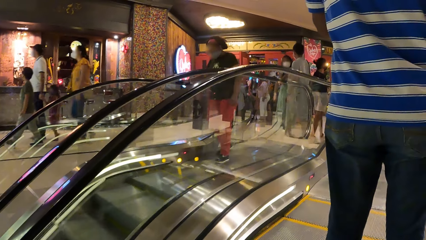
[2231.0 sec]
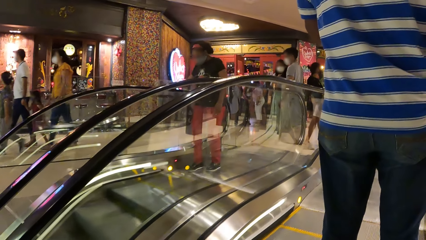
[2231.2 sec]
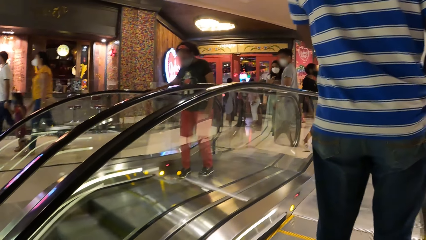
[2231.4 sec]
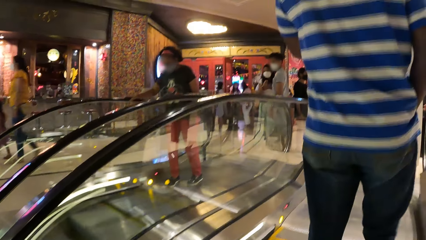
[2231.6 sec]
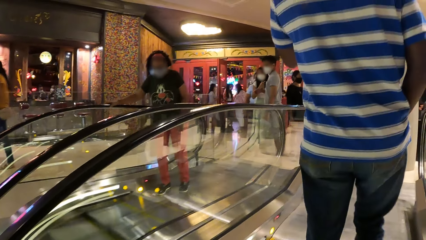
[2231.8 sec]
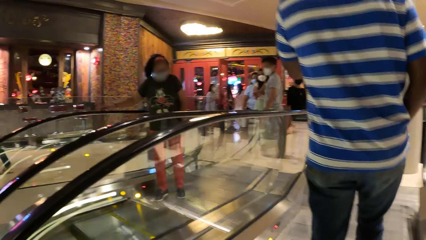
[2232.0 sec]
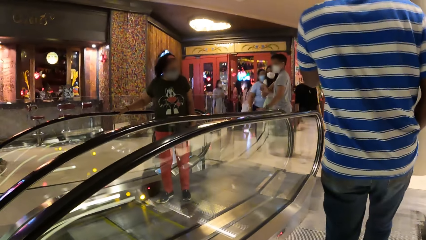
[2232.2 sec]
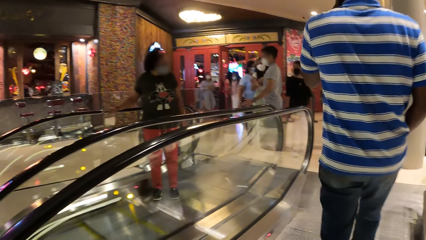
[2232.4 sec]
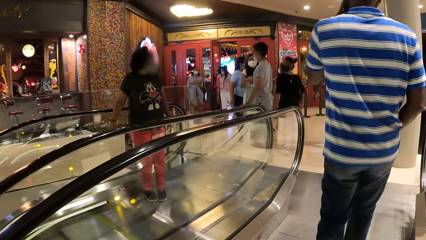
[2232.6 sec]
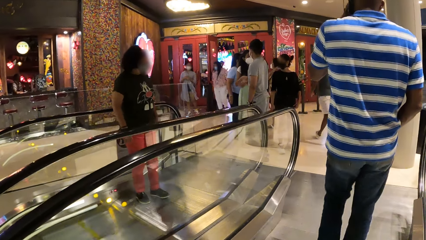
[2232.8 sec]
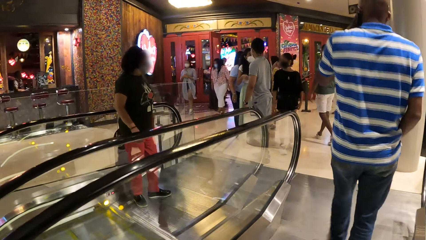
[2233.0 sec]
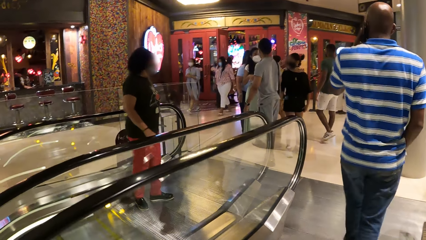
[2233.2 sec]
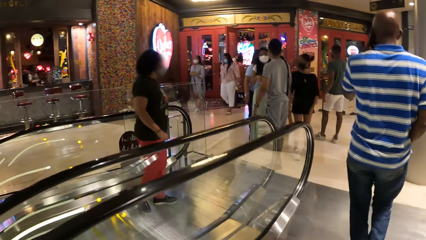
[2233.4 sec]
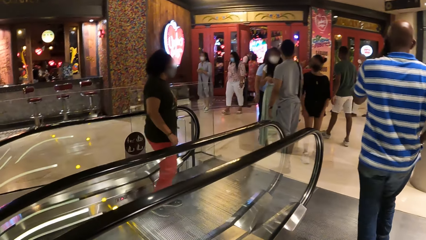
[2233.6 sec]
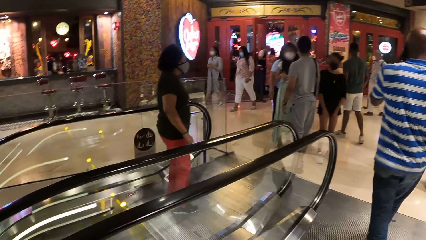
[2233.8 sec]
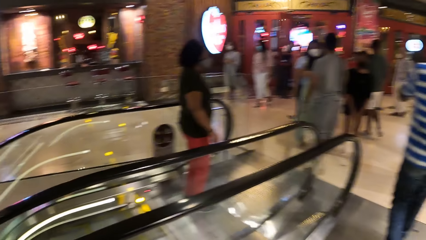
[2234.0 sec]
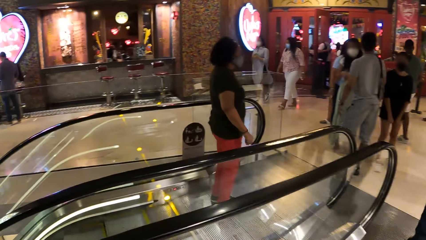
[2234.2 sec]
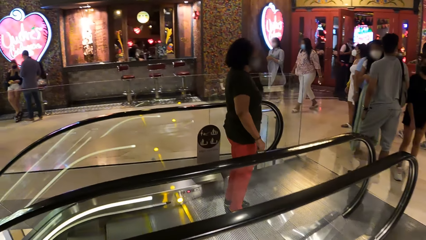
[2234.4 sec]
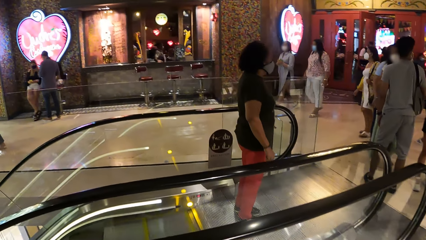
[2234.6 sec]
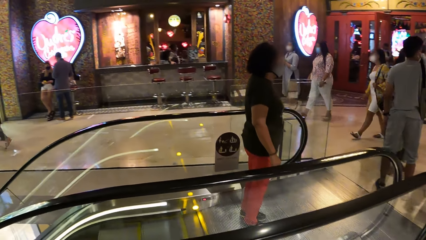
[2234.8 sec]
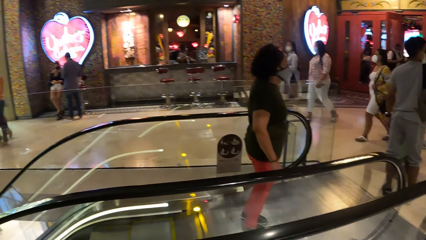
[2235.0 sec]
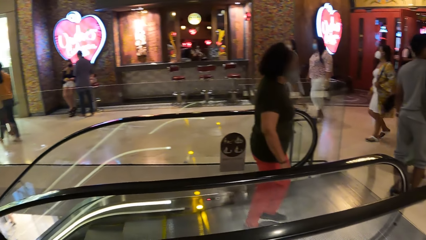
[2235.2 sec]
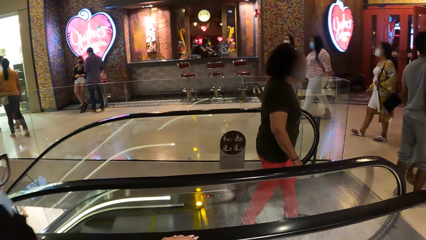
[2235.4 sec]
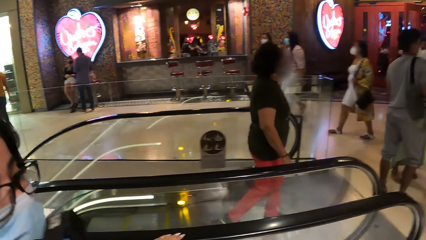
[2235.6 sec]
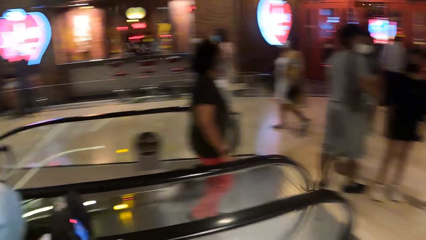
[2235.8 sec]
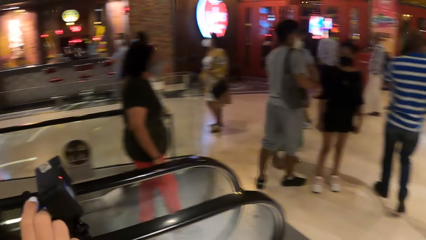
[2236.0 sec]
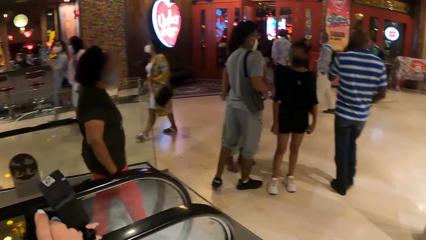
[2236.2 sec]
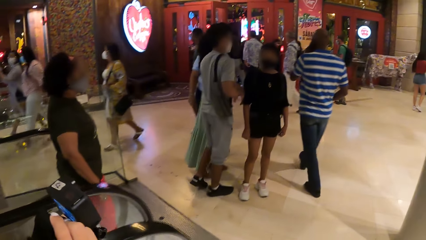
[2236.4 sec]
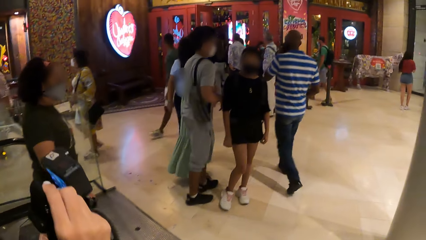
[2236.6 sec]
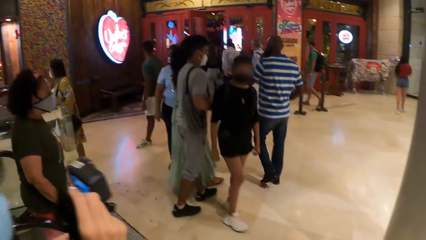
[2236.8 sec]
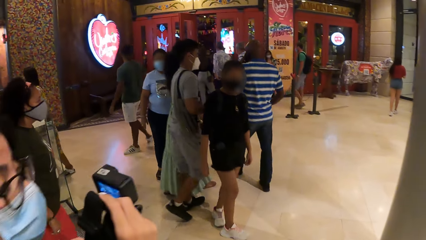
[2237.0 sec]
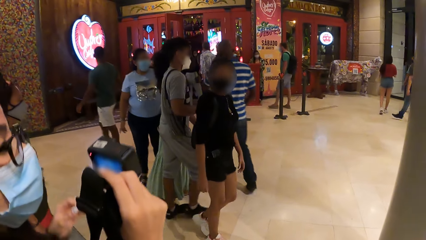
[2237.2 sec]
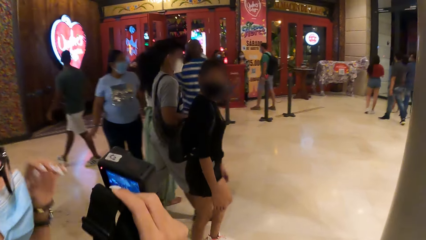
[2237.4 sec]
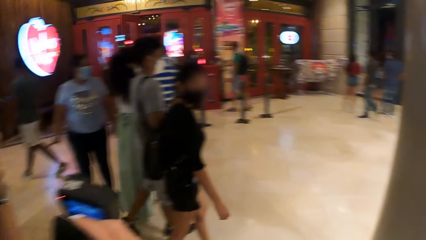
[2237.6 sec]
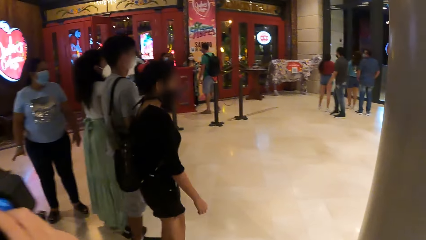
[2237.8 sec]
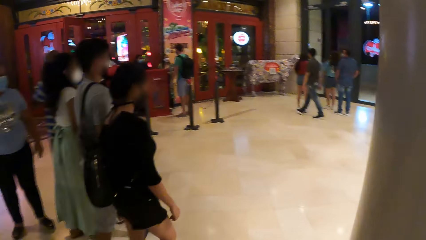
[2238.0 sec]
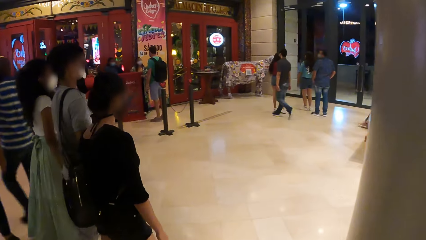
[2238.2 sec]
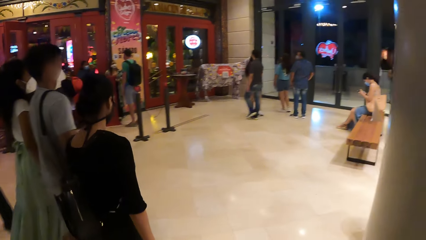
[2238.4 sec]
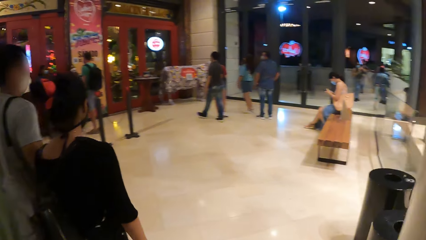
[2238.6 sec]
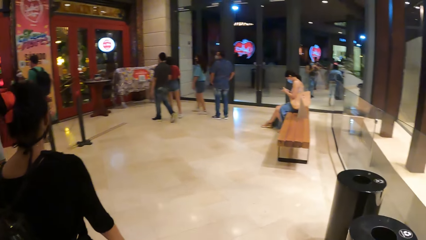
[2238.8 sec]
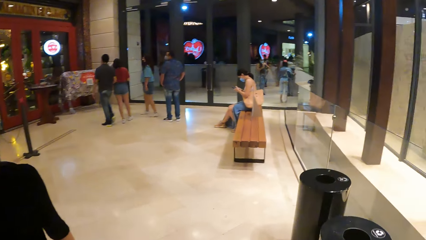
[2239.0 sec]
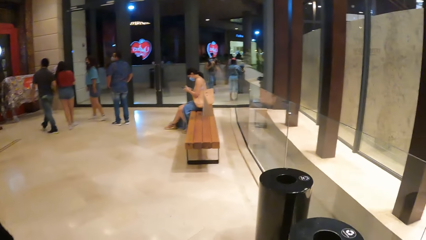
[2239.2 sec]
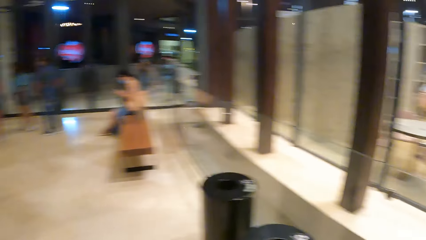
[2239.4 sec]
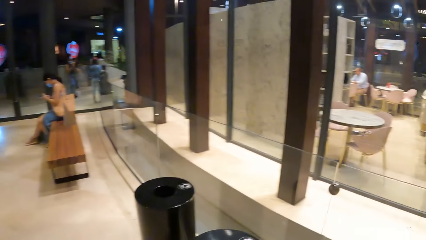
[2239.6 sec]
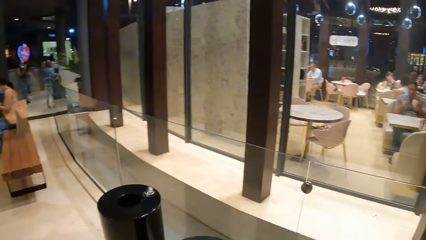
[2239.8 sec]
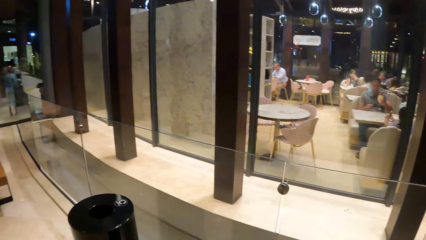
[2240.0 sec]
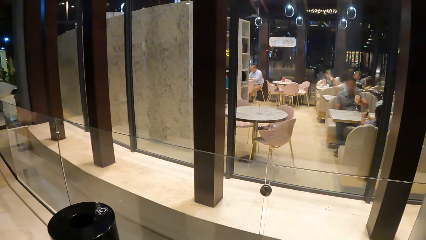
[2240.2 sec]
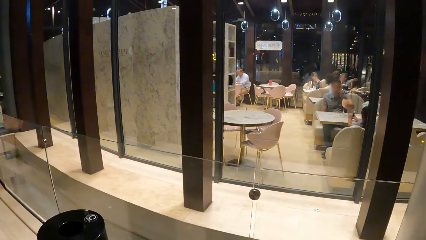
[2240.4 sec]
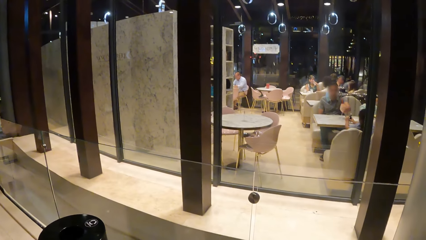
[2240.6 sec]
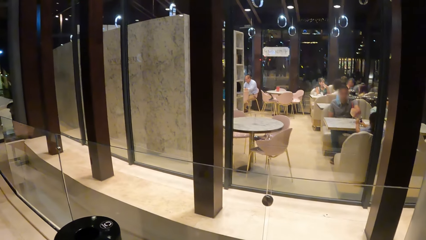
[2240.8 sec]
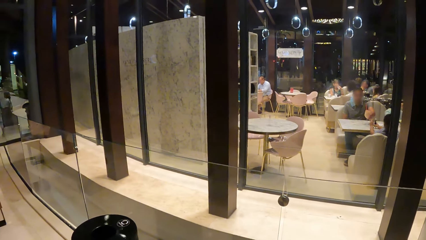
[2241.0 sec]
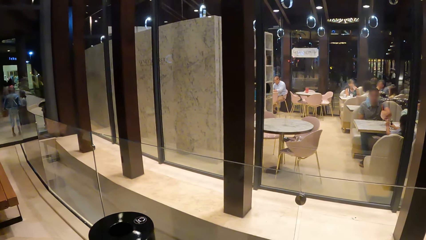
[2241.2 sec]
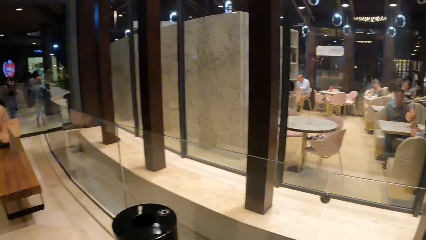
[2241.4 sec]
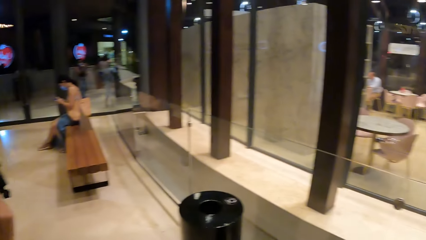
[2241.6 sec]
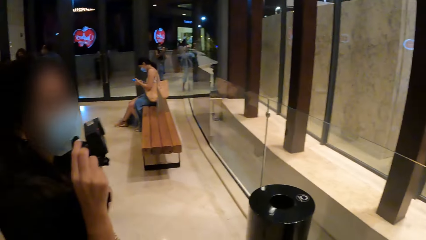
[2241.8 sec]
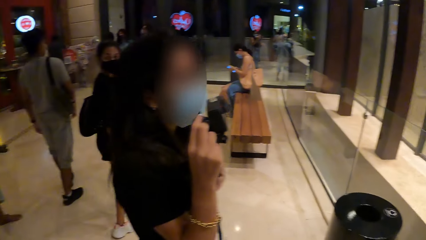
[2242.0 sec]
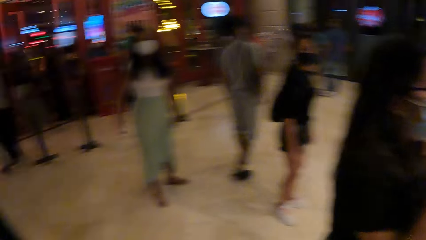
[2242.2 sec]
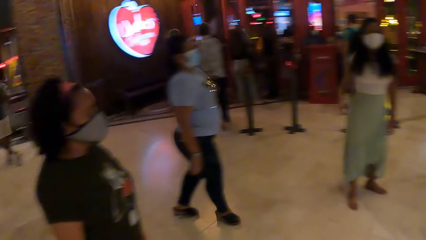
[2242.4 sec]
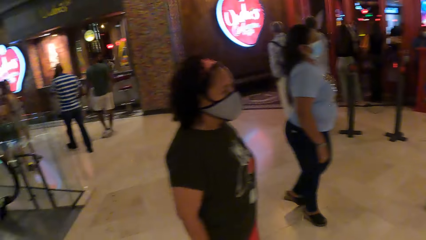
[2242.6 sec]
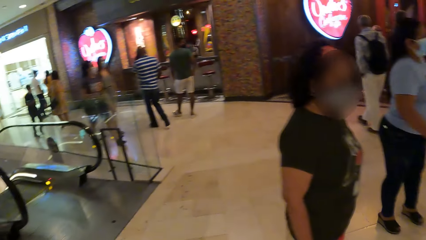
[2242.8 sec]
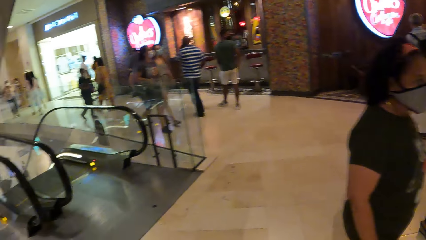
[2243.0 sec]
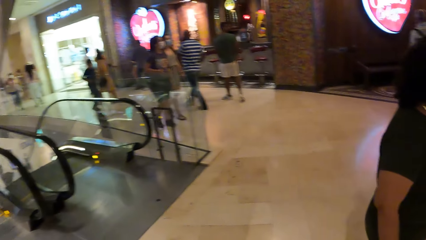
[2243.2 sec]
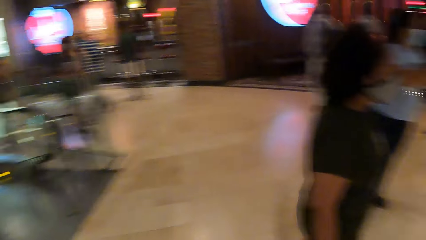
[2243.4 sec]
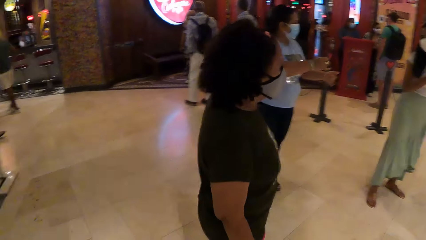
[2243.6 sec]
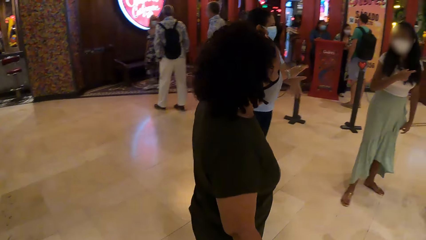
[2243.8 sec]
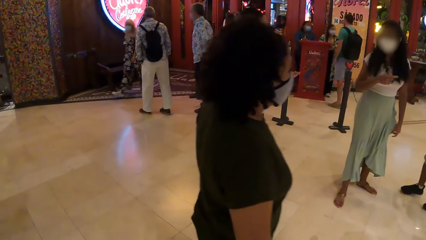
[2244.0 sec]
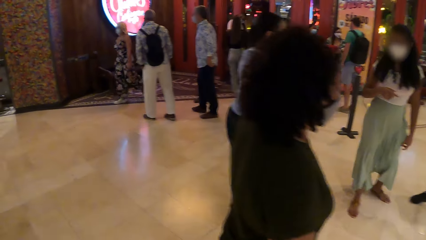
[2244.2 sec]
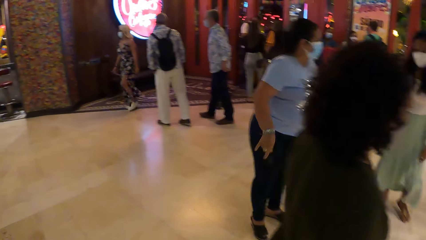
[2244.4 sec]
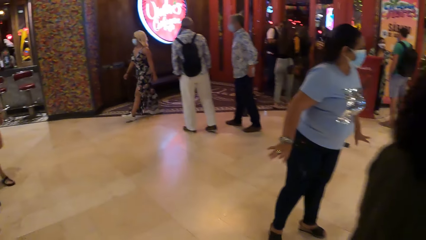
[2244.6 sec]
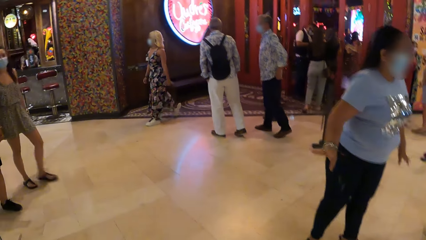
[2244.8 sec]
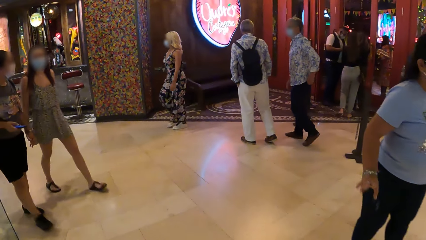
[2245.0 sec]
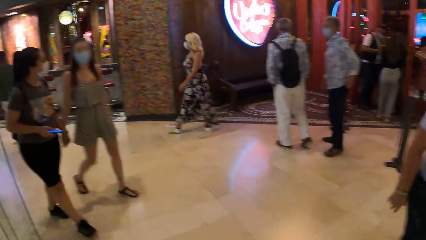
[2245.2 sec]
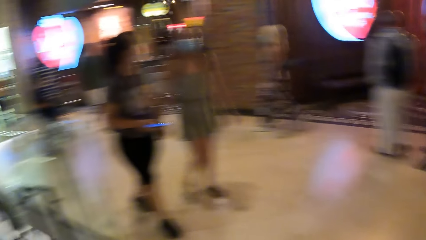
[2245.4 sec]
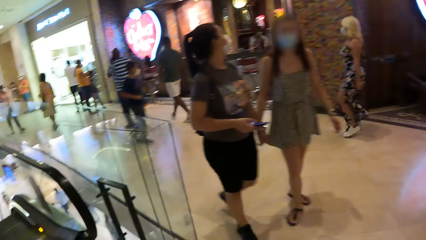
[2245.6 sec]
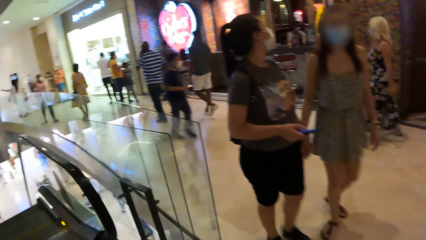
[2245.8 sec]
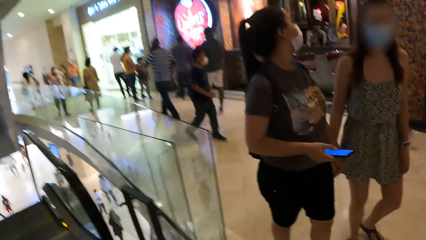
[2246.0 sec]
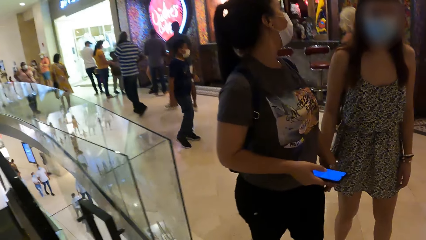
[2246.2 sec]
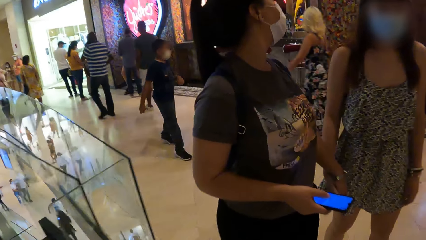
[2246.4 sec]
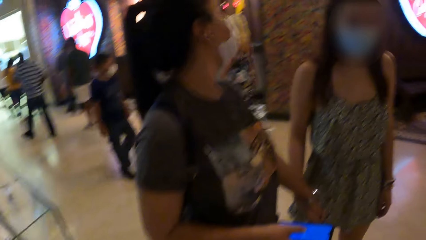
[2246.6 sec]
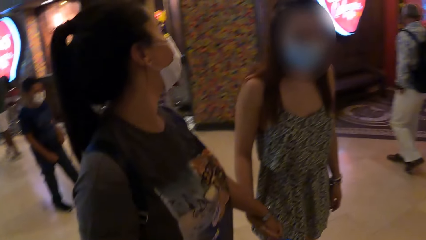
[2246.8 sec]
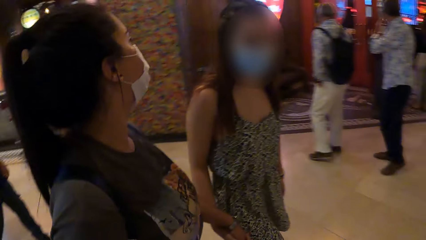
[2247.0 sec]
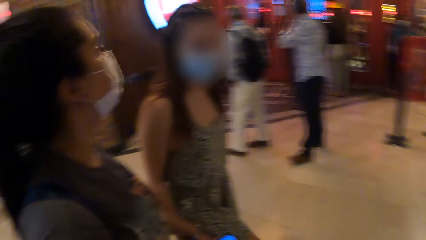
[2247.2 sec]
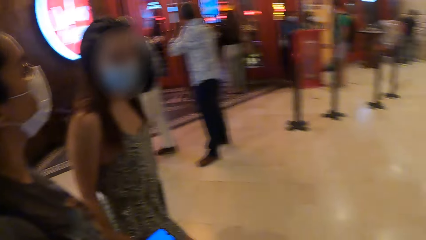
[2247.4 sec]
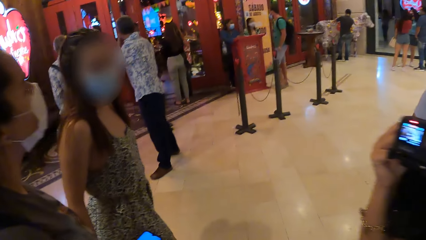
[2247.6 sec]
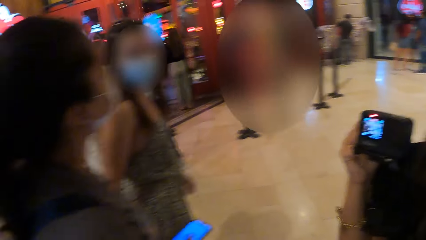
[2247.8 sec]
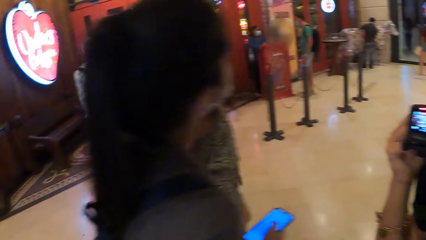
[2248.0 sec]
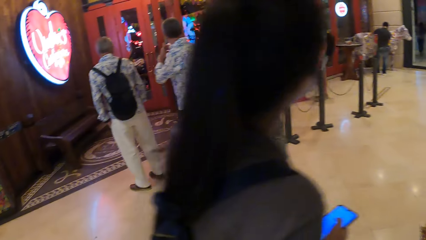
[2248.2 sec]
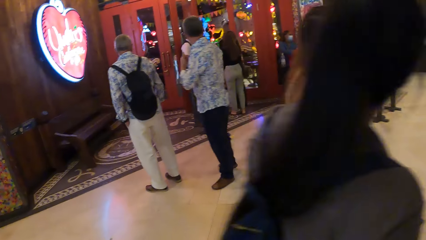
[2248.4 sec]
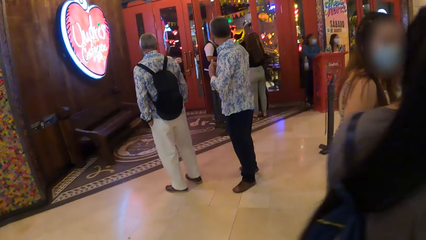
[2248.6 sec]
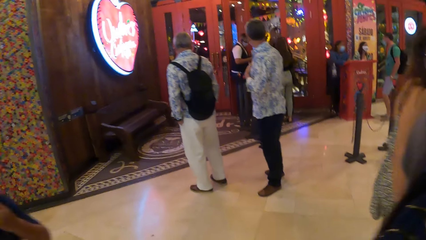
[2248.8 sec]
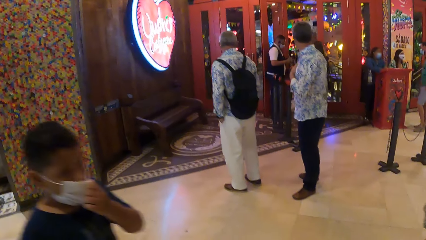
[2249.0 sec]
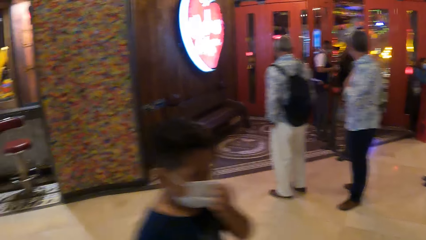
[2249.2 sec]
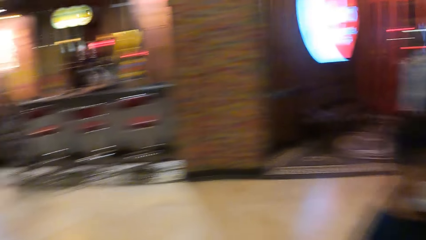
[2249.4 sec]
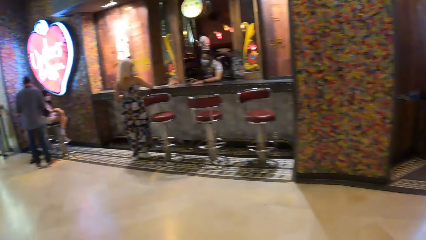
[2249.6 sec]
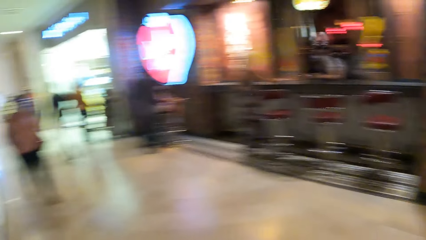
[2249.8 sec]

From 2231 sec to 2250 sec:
The camera wearer walks around. A person holds a camera. The camera wearer walks alongside the person. They look around. They walk around.
